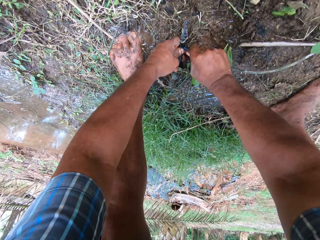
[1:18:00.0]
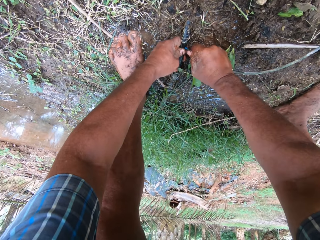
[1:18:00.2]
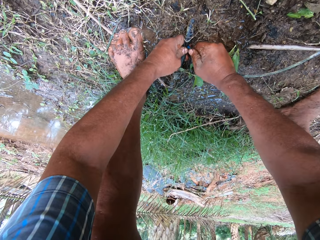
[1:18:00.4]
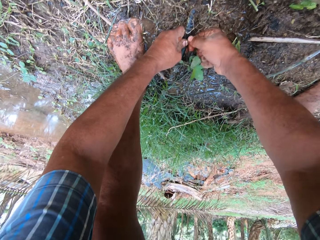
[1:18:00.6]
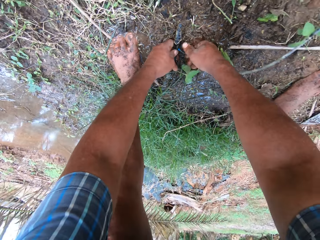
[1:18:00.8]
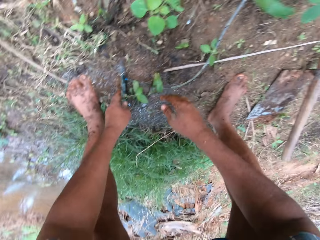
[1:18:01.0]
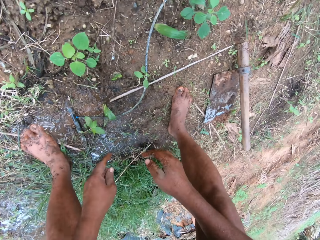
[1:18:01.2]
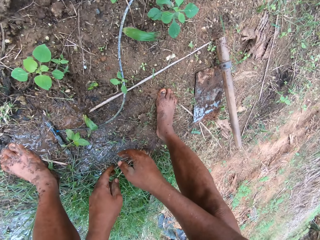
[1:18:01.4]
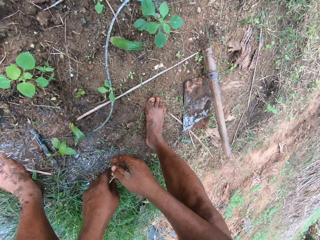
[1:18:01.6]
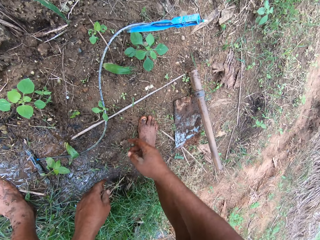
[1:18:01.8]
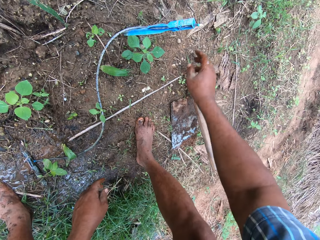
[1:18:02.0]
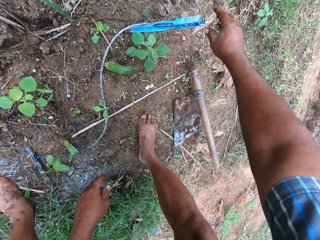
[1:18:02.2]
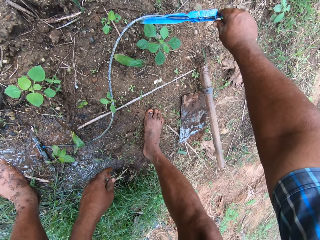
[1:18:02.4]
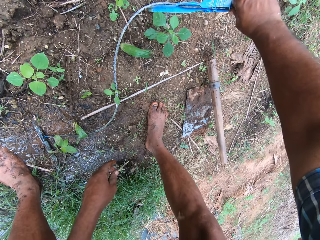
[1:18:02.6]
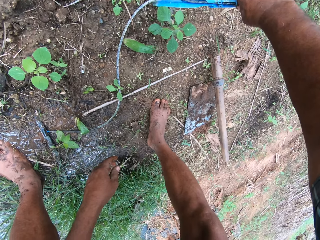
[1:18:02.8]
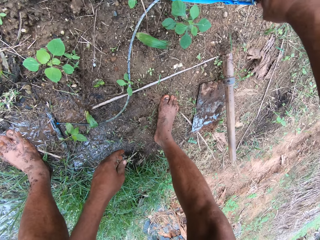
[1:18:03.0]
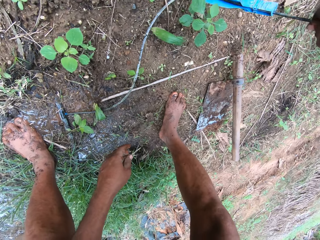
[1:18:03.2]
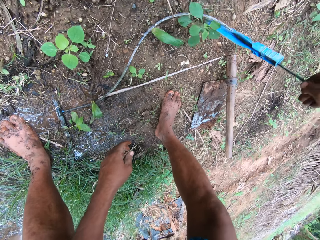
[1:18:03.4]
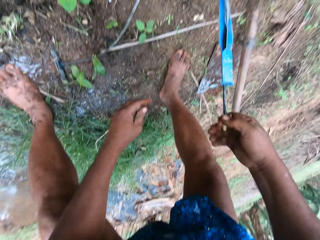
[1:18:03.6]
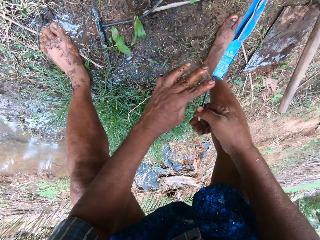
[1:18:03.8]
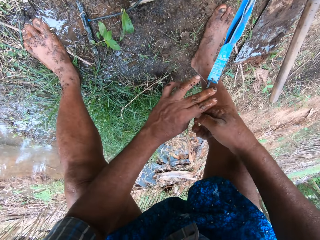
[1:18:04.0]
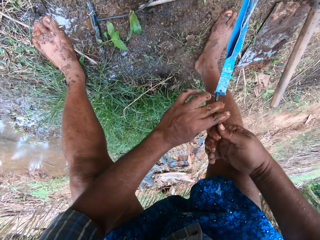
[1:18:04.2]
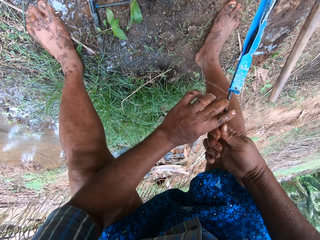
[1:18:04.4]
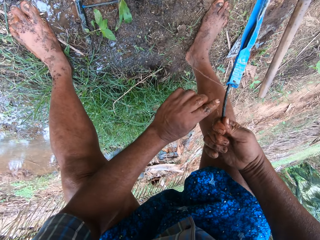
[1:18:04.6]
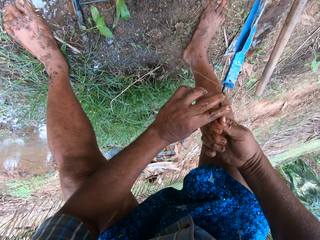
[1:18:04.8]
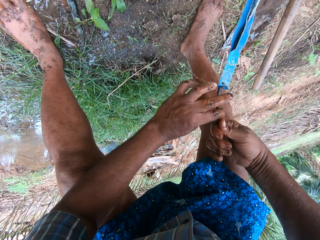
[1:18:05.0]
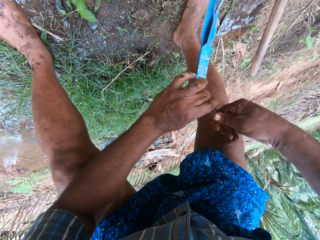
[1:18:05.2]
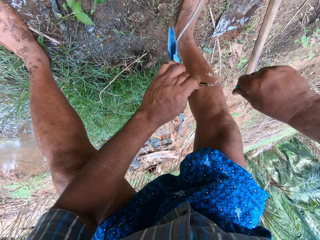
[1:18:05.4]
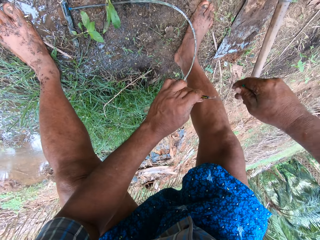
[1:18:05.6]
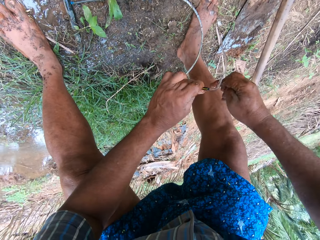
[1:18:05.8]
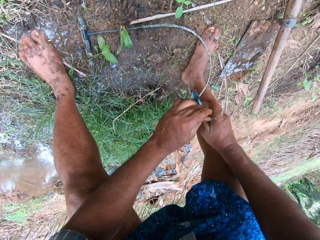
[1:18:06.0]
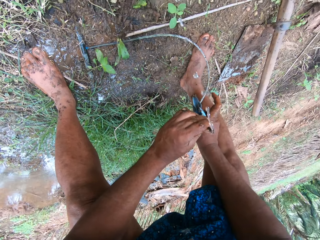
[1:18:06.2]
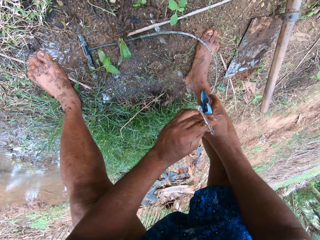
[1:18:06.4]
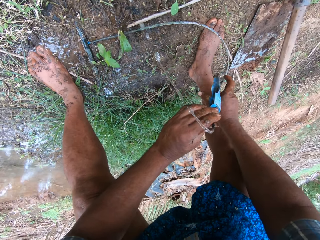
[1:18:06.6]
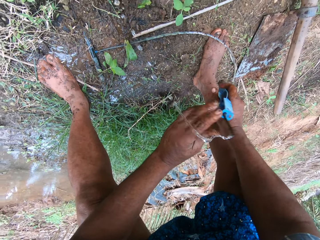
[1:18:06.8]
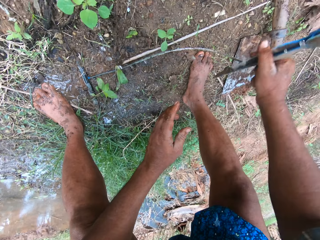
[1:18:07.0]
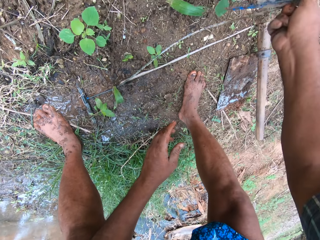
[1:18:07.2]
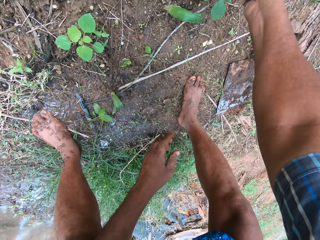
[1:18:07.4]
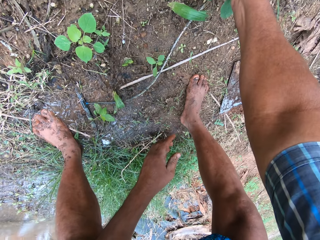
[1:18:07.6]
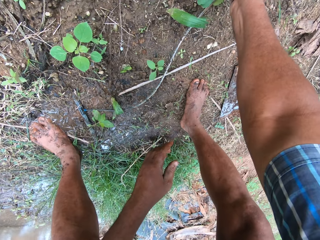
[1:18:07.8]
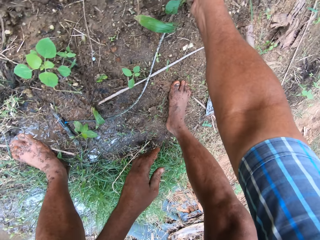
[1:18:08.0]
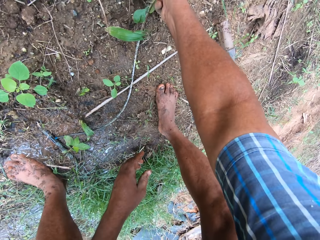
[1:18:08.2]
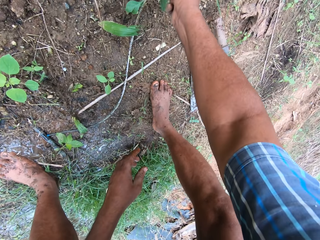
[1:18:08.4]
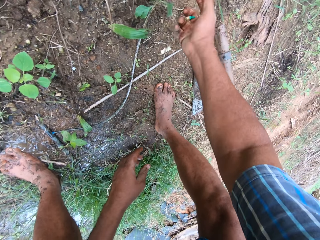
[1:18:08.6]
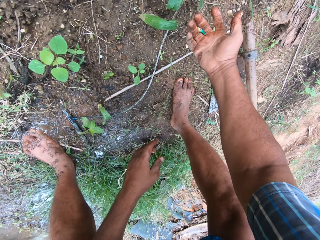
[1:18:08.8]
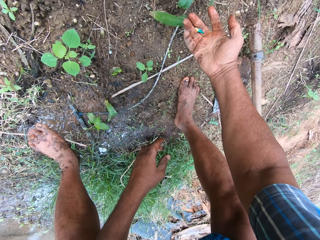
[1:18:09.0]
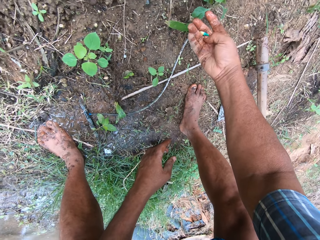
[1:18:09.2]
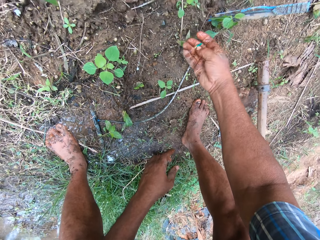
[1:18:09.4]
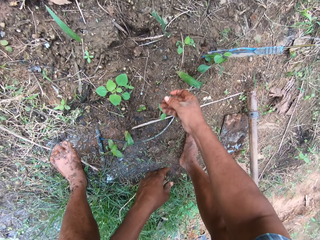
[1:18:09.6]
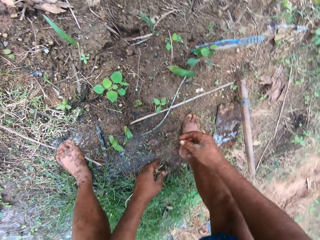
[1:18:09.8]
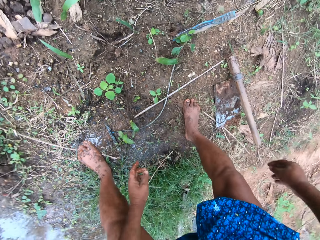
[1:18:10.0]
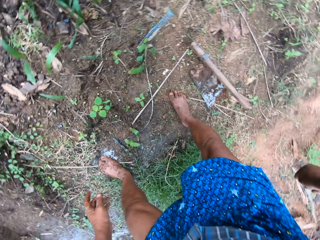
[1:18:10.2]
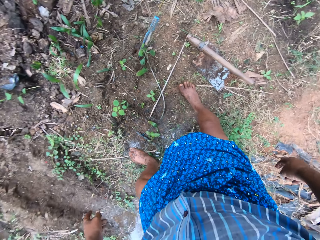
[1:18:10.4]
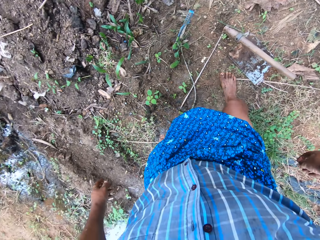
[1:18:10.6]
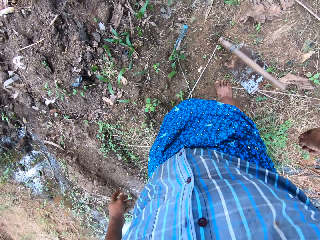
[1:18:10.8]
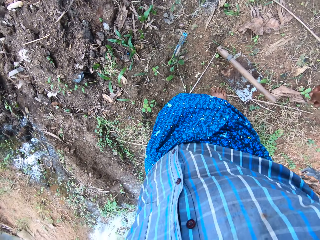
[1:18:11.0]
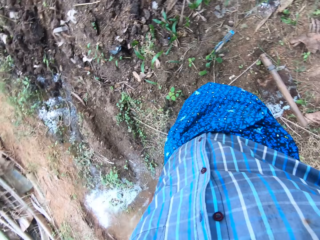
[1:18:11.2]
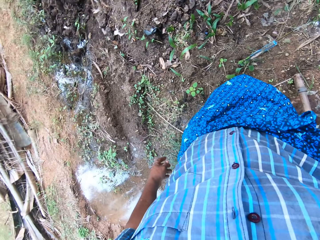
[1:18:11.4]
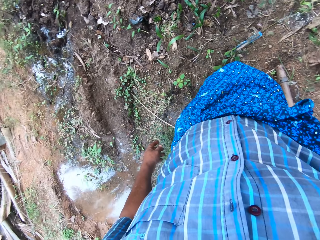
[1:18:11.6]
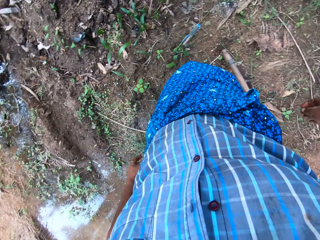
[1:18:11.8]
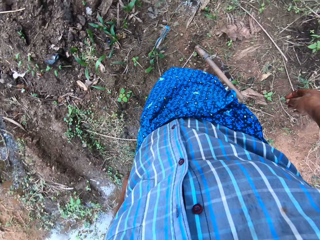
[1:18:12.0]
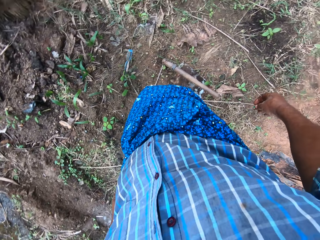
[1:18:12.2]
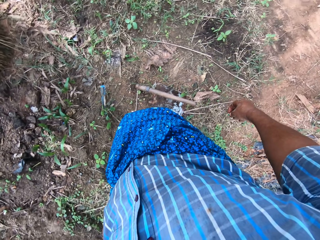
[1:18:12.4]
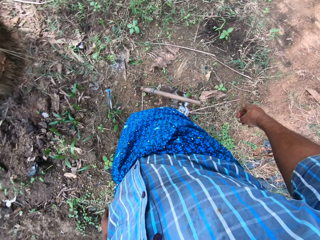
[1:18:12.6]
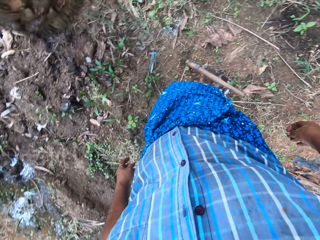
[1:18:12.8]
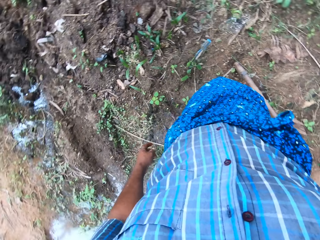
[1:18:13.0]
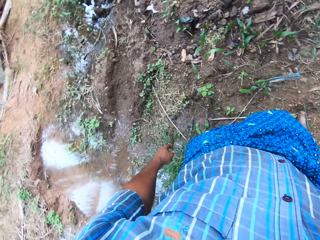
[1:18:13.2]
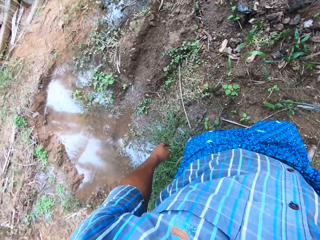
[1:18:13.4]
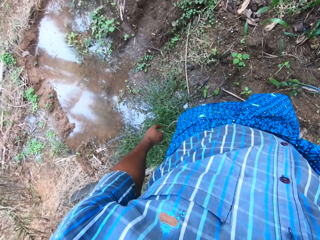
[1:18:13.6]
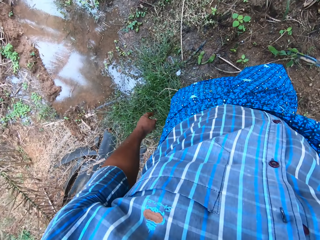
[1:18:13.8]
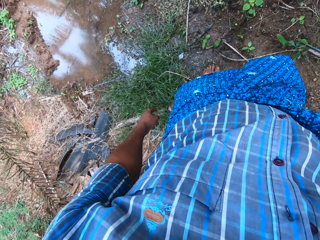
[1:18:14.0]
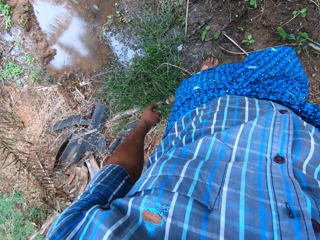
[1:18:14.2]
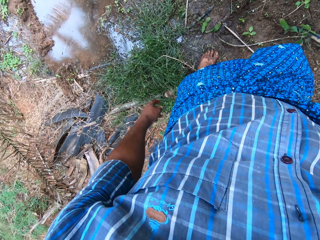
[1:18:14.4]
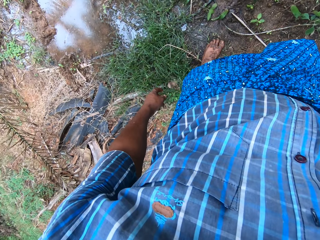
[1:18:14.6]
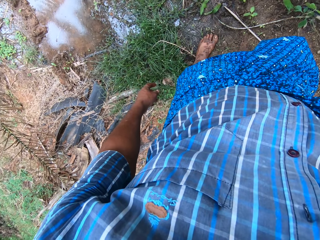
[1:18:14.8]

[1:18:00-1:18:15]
The camera wearer touches the pipe. He adjusts the pipe with his right hand. He picks up the pipe. He puts the pipe down. He stands up. He looks around.

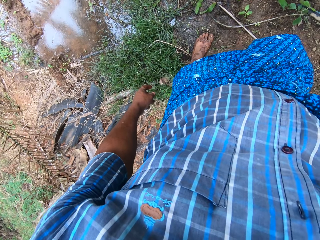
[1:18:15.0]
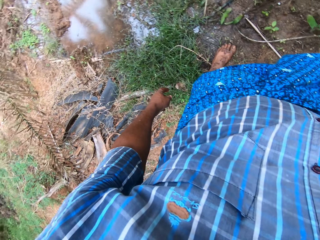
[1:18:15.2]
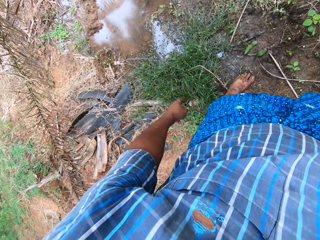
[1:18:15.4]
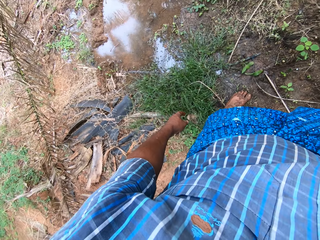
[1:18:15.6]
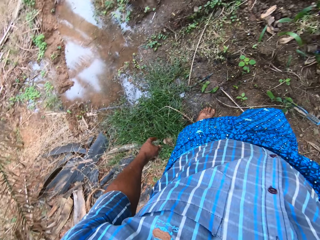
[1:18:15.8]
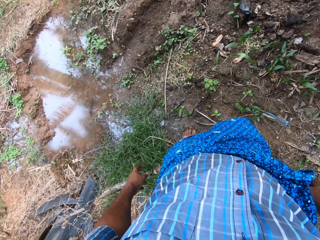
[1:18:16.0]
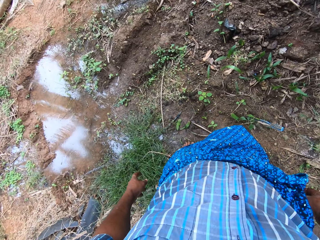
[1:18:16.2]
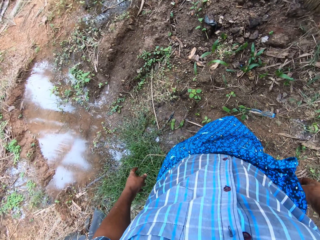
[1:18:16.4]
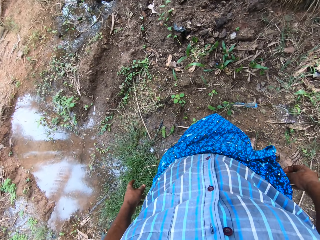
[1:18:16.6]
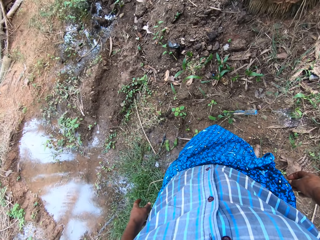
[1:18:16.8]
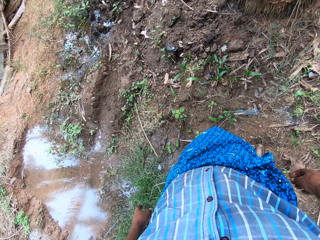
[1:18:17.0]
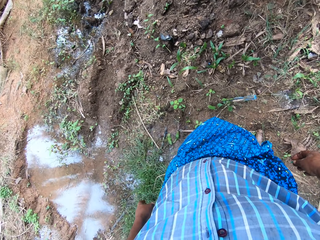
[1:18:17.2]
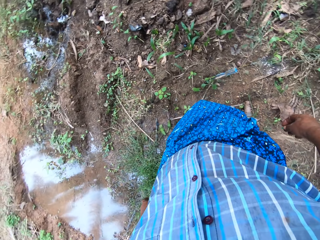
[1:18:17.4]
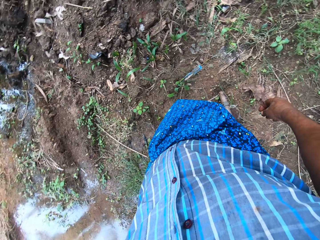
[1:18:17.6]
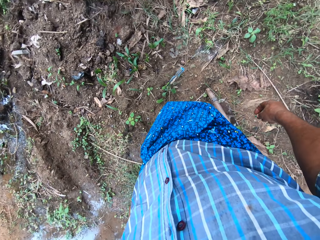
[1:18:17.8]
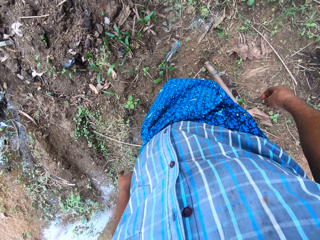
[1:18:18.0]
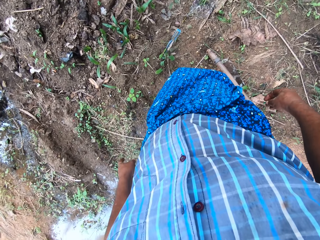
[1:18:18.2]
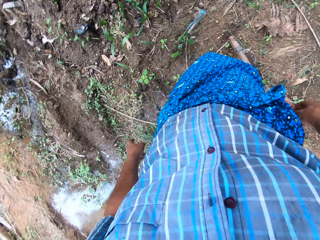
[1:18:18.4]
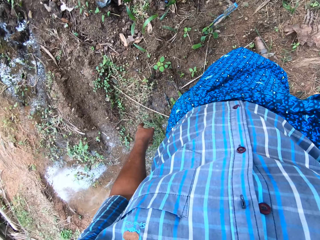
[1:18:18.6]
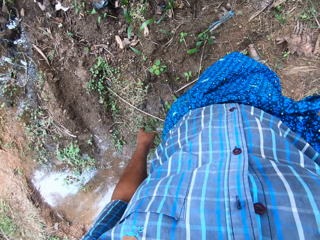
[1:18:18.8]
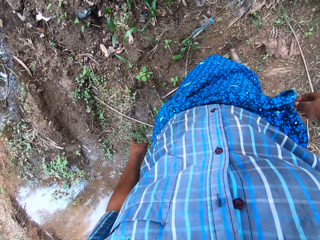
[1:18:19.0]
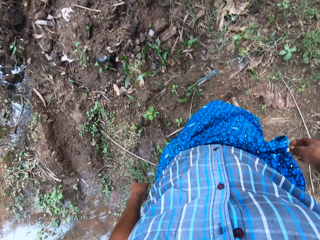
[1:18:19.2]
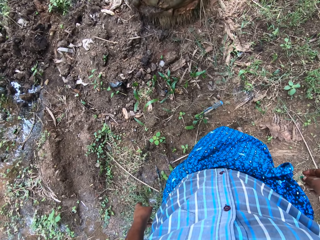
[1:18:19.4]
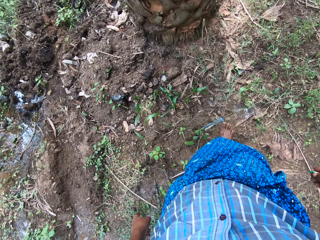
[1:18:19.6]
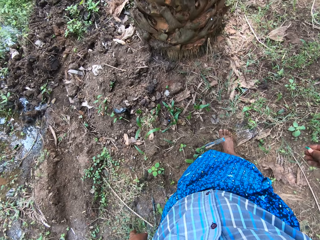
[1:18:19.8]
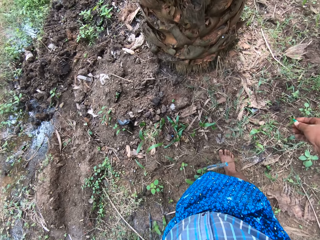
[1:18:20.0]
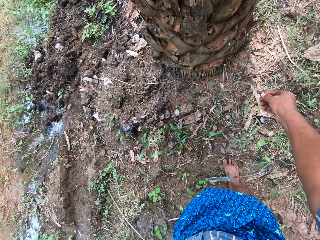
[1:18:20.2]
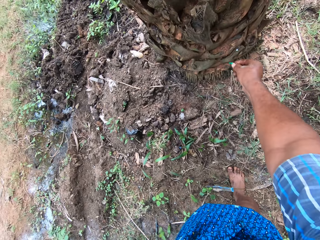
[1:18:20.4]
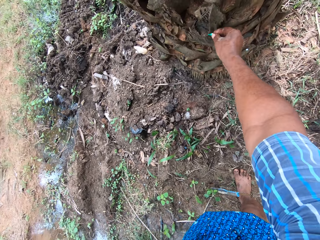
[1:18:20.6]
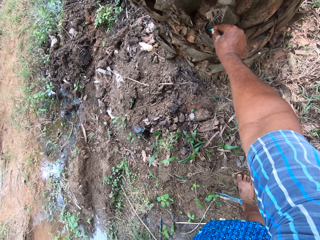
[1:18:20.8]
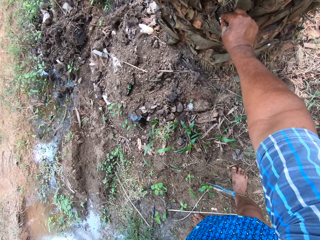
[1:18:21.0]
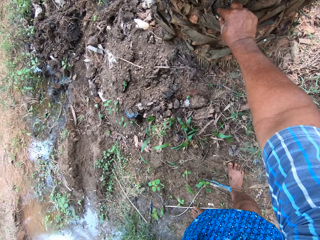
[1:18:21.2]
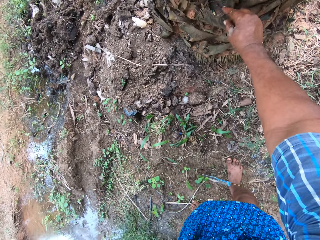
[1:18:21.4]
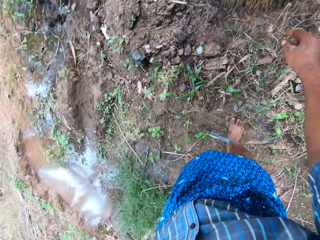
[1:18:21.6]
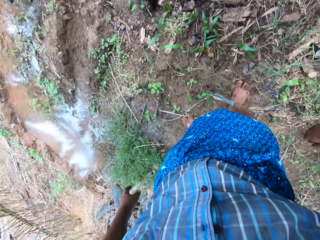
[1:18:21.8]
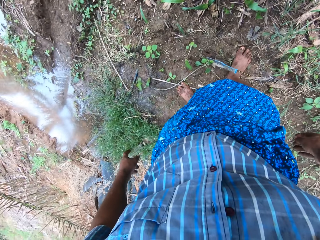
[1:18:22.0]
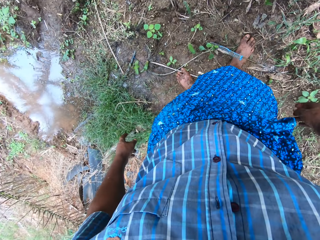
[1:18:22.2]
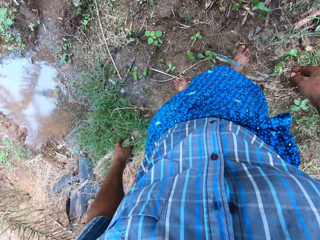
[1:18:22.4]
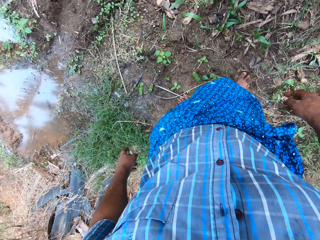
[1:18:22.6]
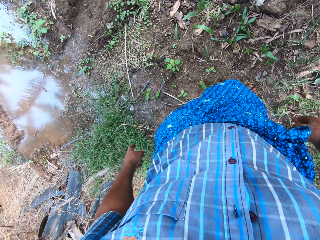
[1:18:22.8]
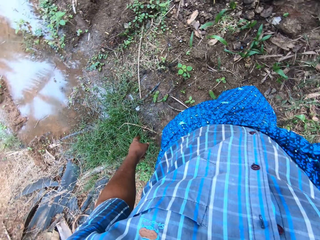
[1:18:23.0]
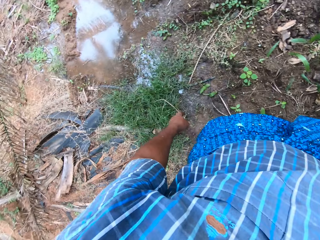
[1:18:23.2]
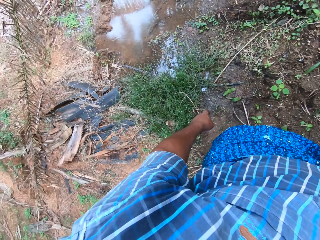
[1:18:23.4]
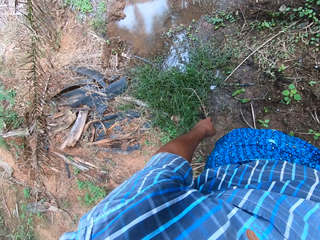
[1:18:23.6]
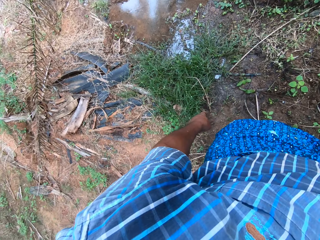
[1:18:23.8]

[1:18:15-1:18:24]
The camera wearer bends down. He places a tape on the trunk of a tree with his right hand. He stands up.
